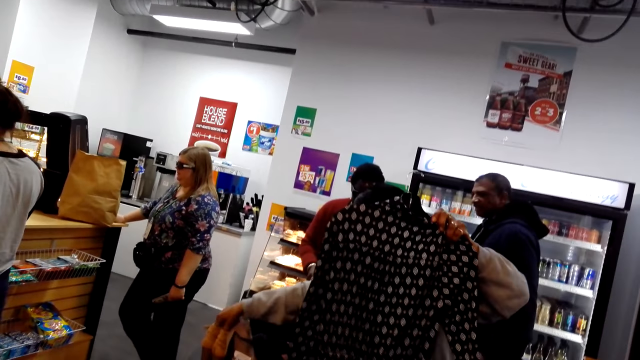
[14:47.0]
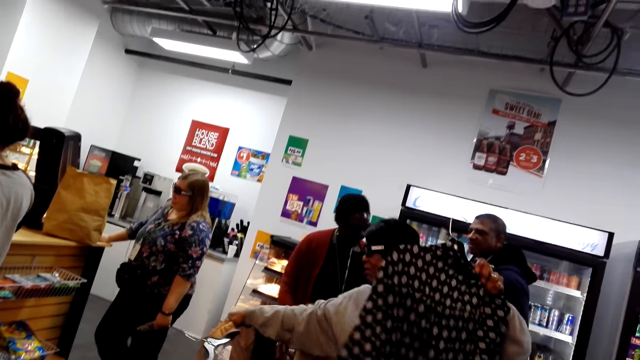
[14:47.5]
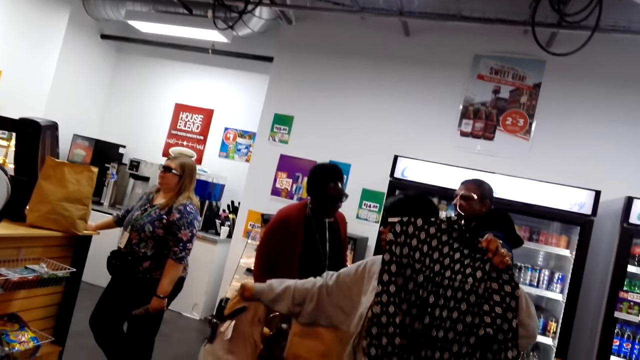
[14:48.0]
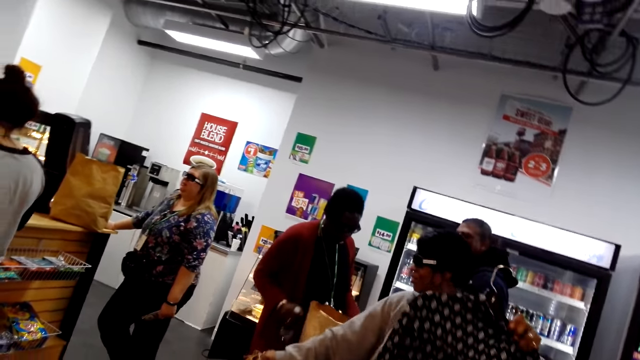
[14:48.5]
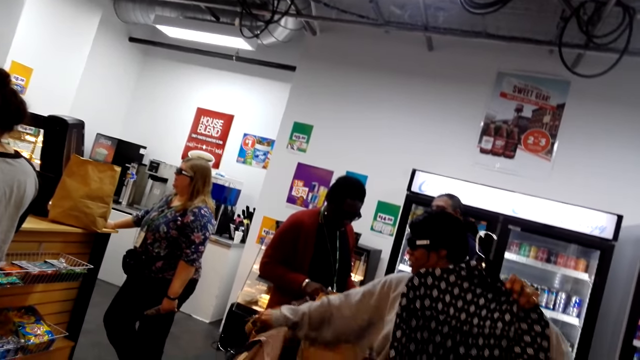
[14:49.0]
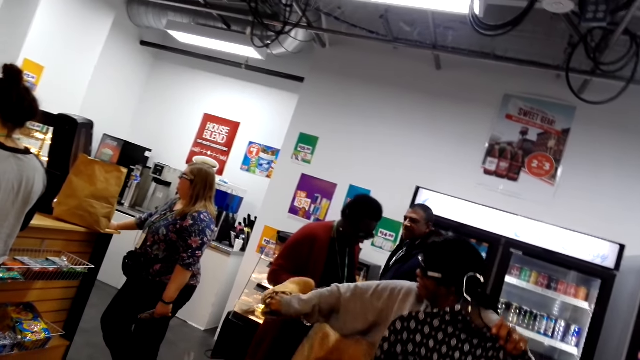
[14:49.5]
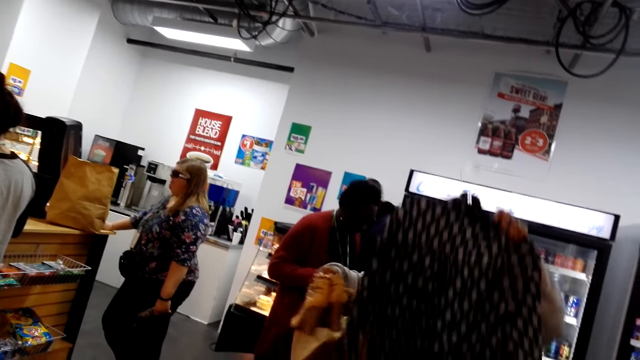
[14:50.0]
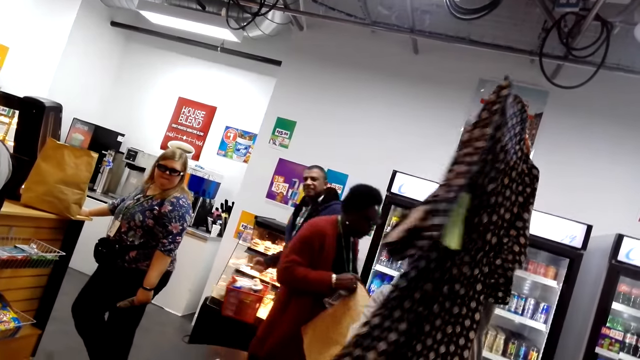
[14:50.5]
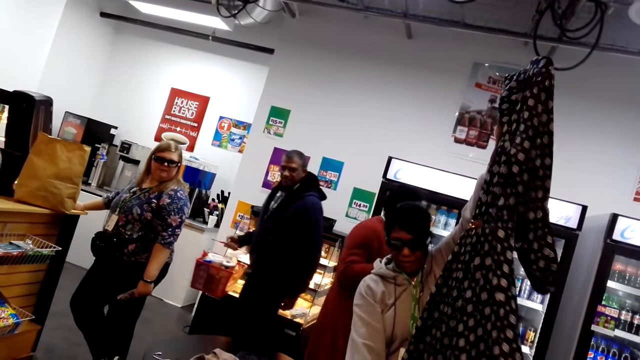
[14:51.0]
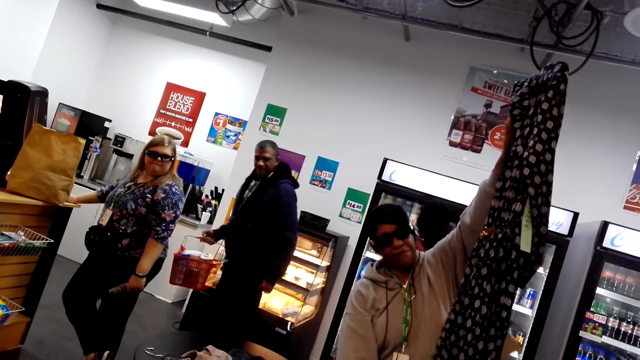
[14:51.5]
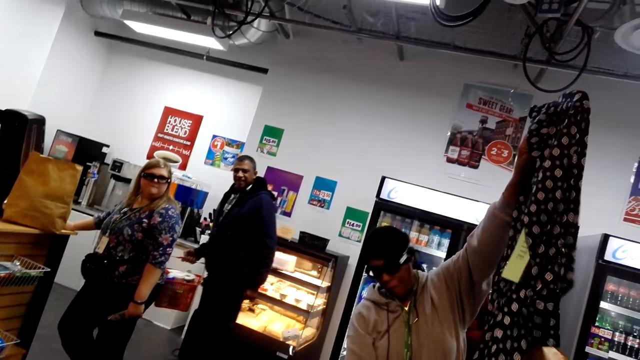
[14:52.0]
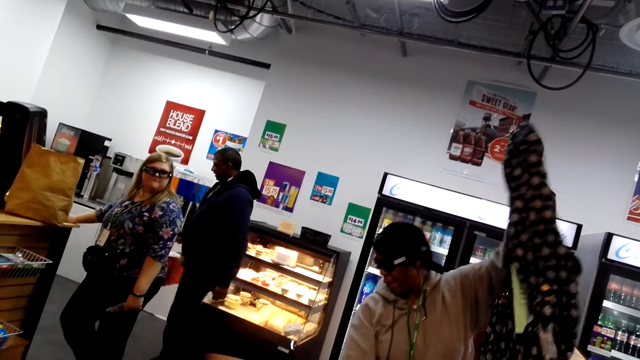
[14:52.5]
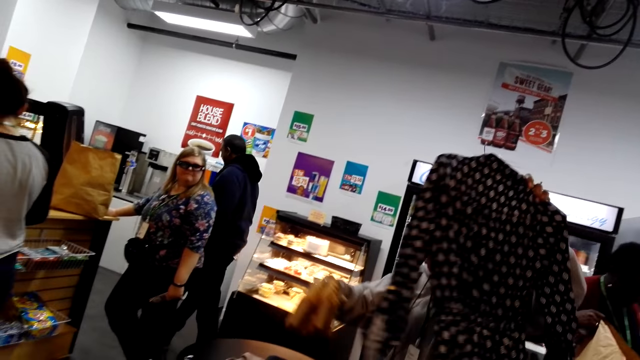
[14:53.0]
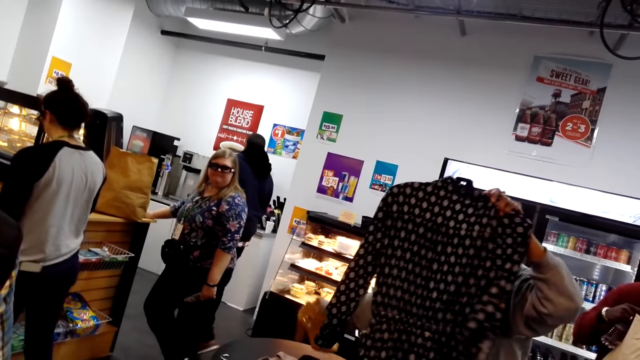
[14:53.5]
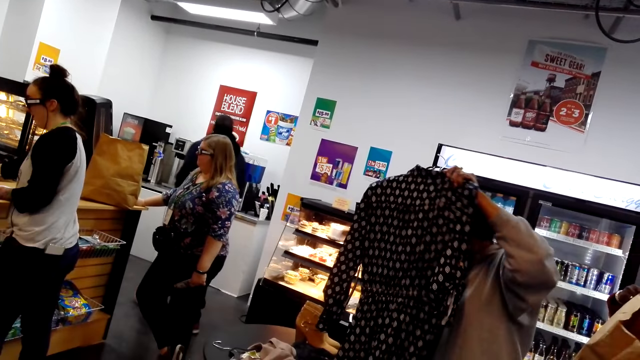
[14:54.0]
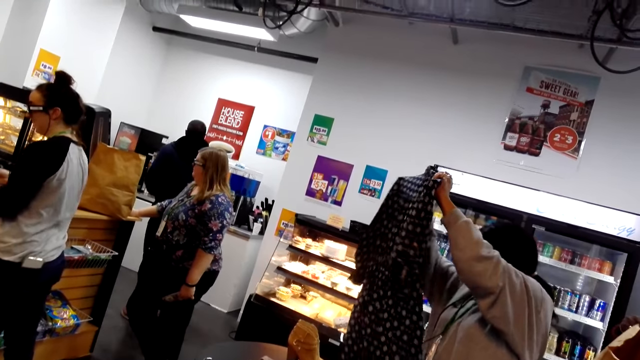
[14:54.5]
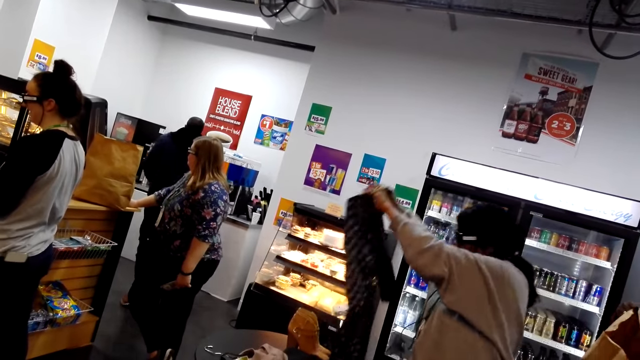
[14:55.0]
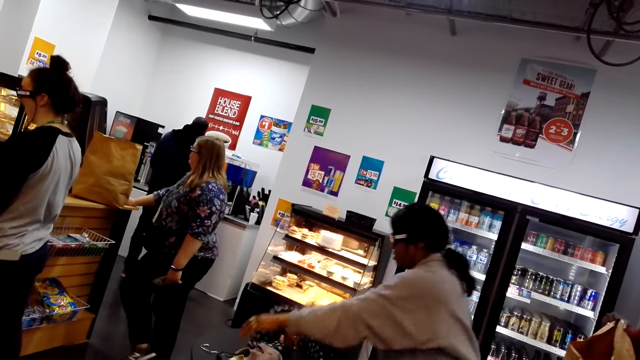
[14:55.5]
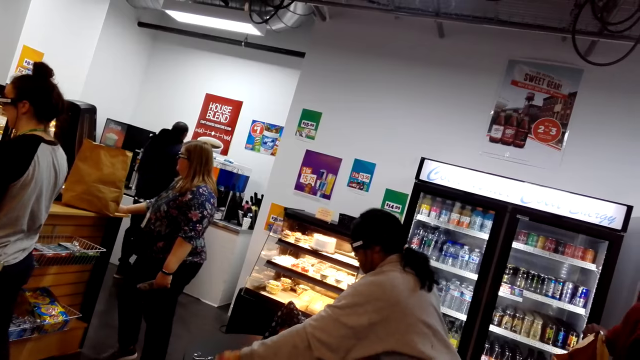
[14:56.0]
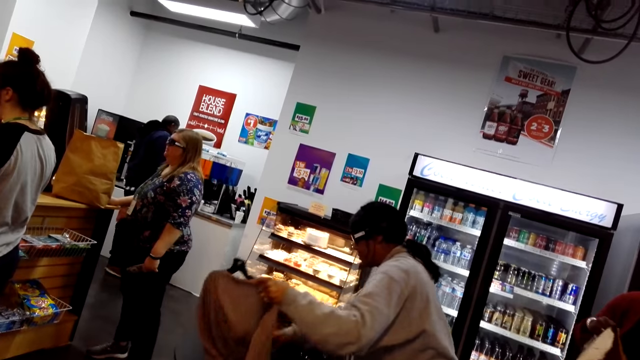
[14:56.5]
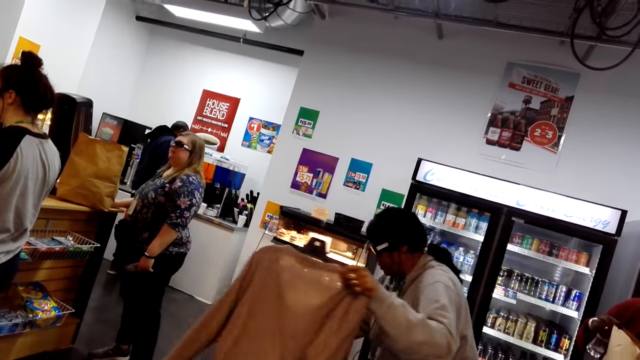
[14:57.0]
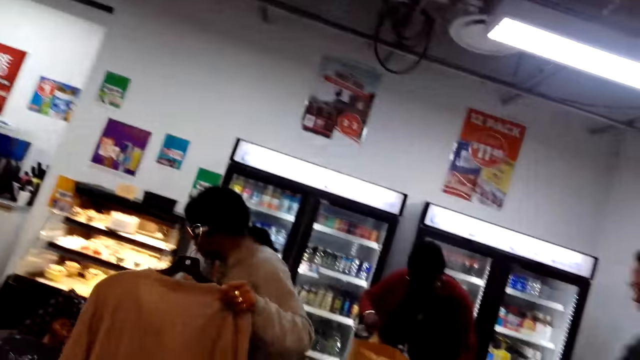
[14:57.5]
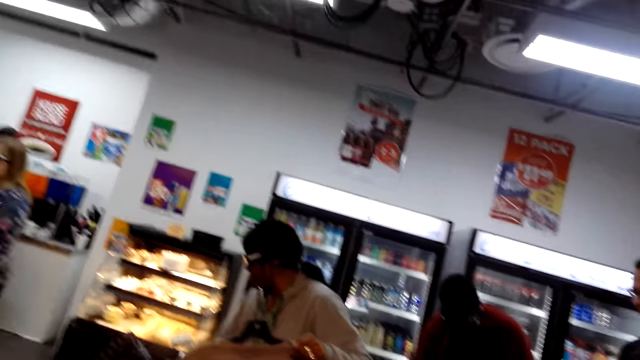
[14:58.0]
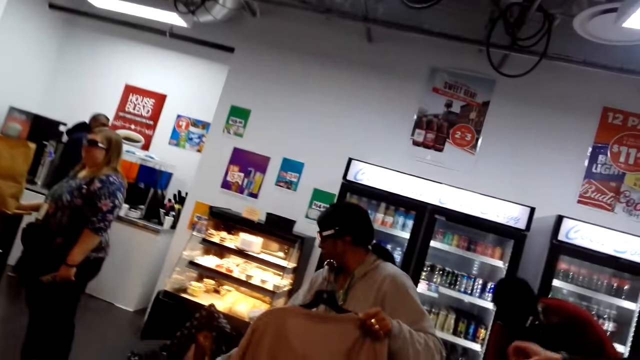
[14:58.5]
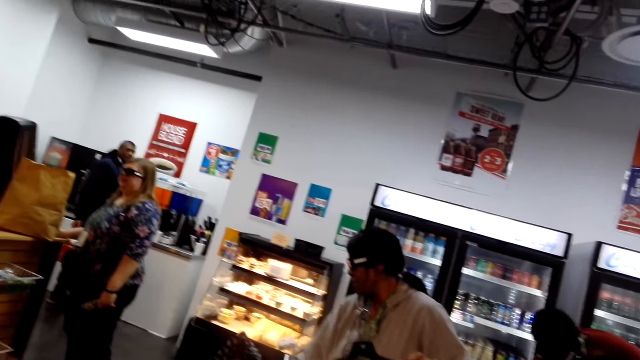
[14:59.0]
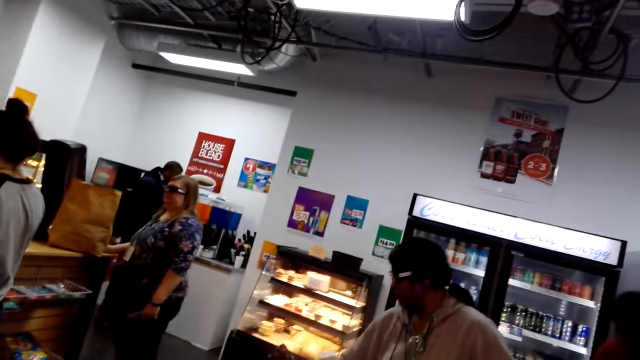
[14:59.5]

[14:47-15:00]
A lady moves something and picks up the shoes. The lady lifts the cloth and looks at the cloth. A man steps forward. The camera wearer looks at the clothes. The lady puts the shoes down, puts the cloth down and picks up the cloth. The camera wearer looks around.

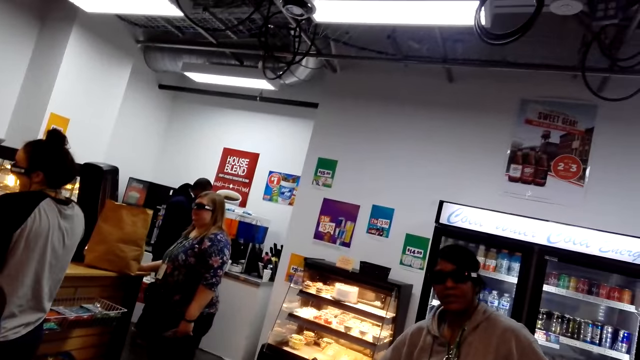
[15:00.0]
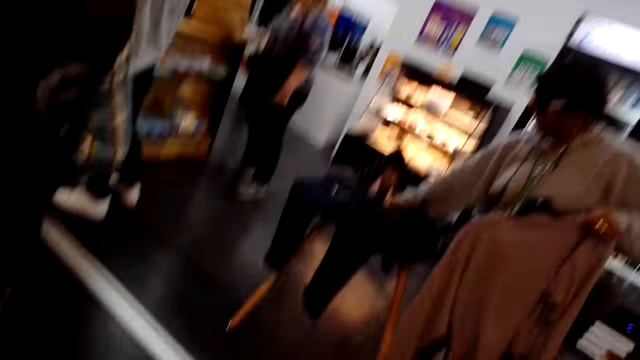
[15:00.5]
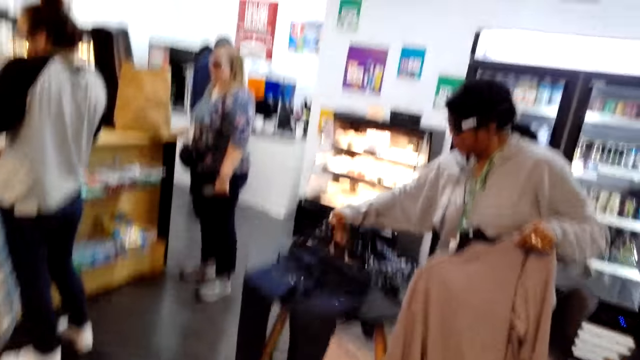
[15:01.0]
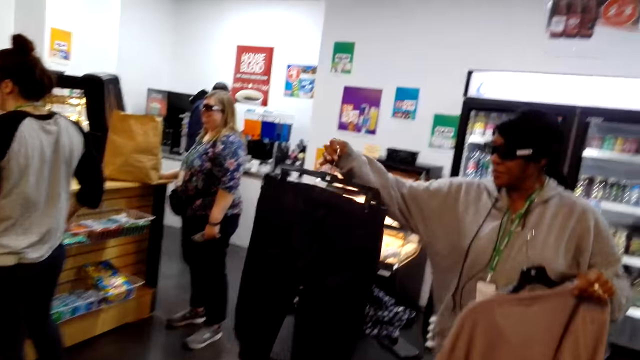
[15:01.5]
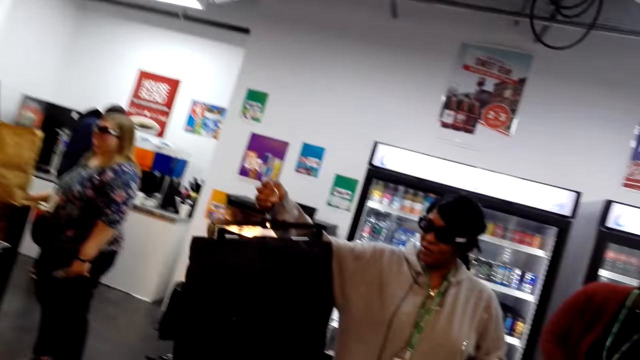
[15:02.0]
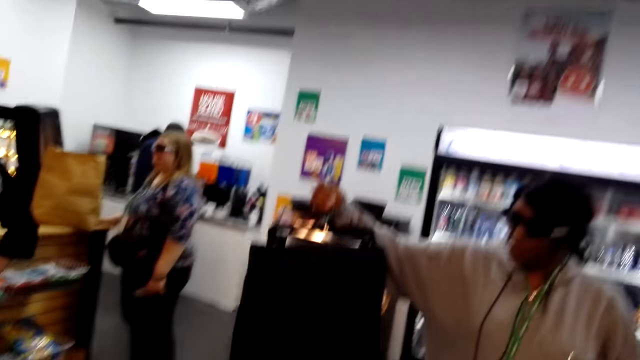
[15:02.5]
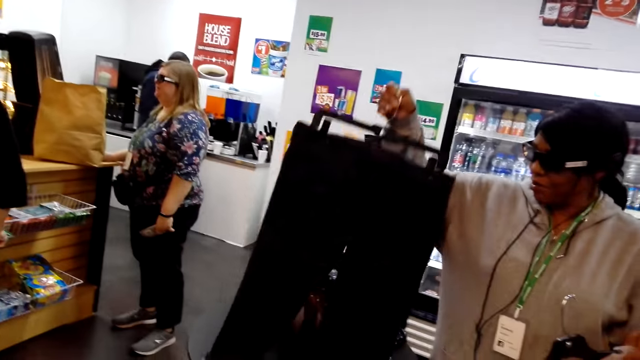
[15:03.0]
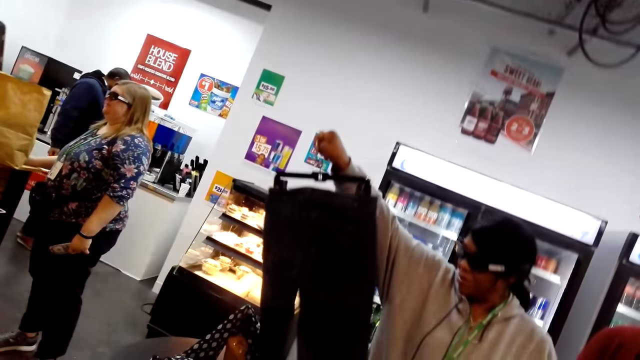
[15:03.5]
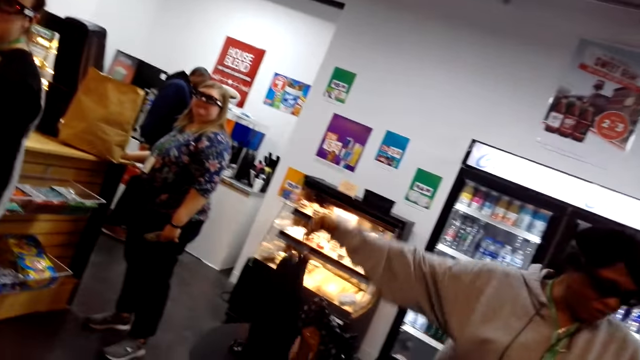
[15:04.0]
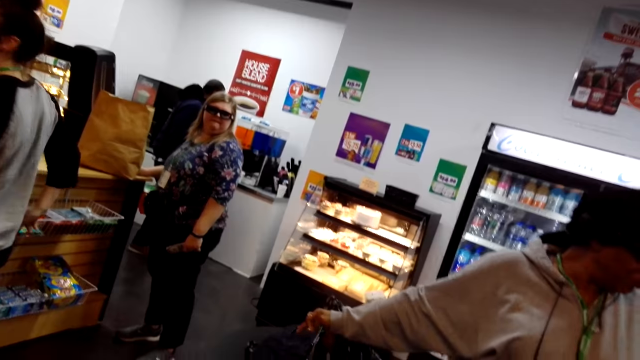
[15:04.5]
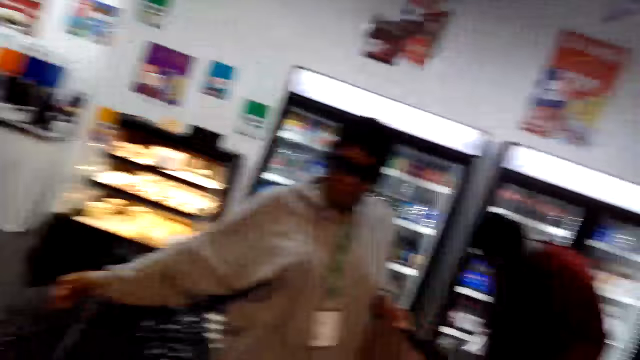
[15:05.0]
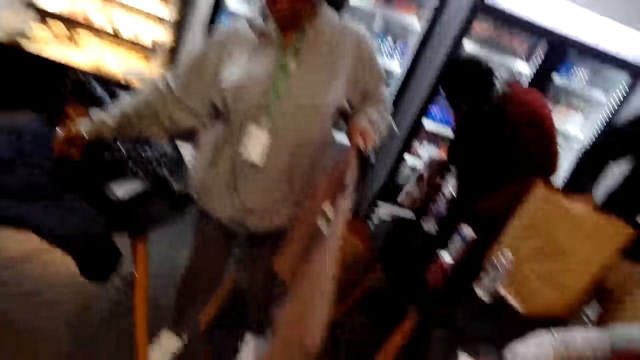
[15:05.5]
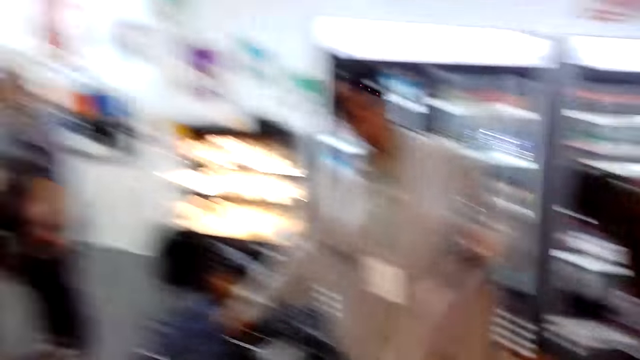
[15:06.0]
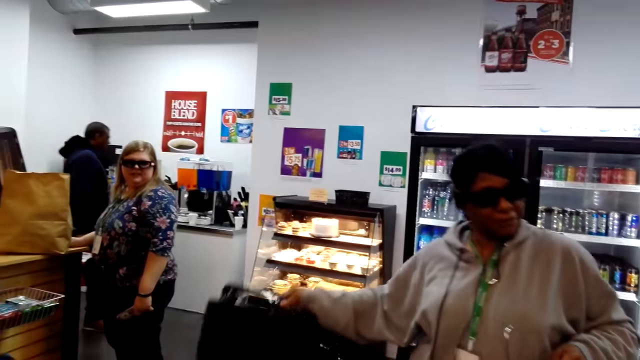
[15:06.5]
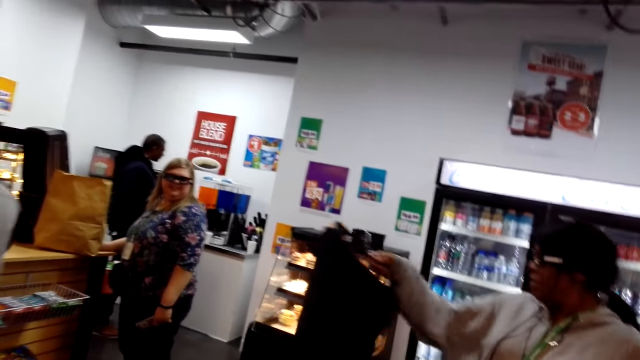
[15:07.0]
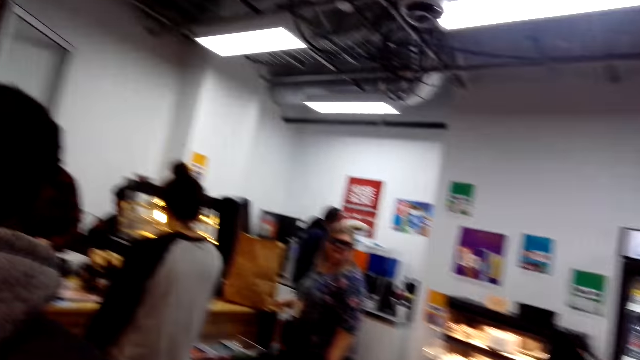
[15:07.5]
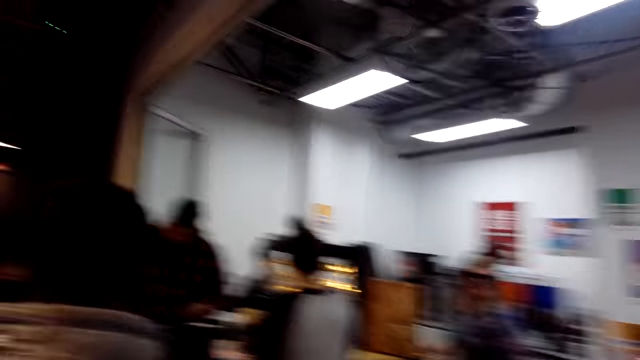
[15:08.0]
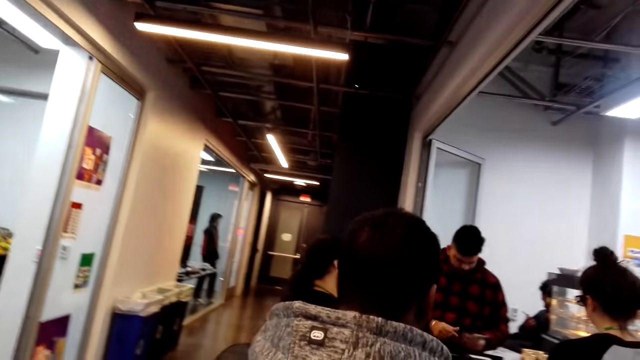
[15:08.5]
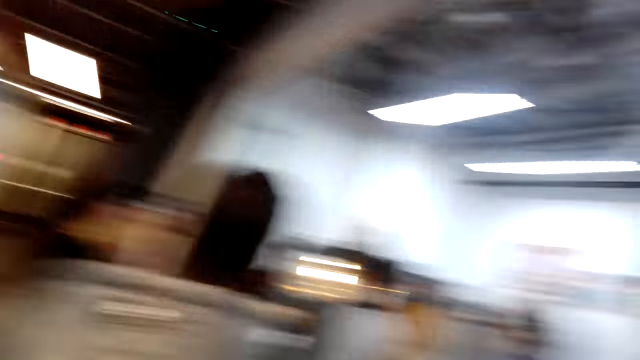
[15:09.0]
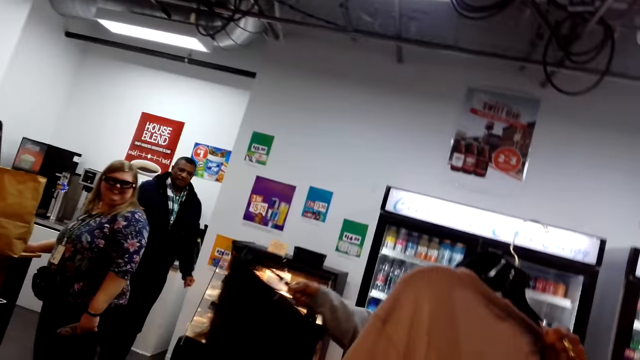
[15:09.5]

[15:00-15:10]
A lady lifts the cloth. The camera wearer looks at the cloth. The lady looks at the cloth. The lady shows the camera wearer some cloths. The lady looks around. The camera wearer looks around.
